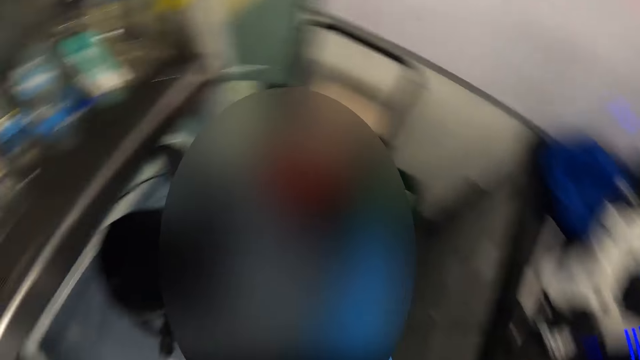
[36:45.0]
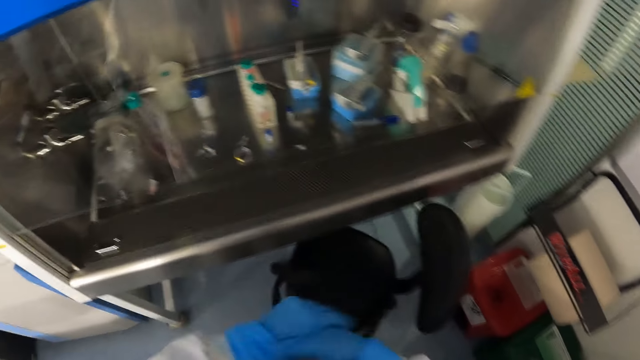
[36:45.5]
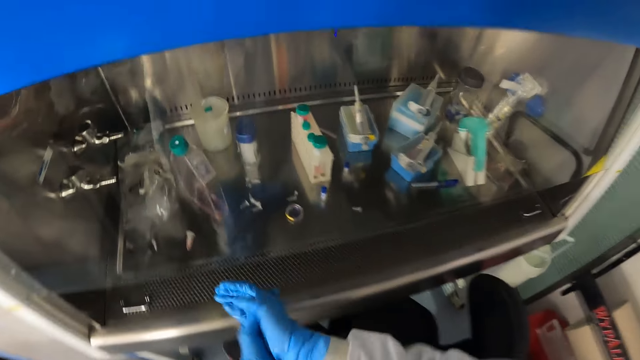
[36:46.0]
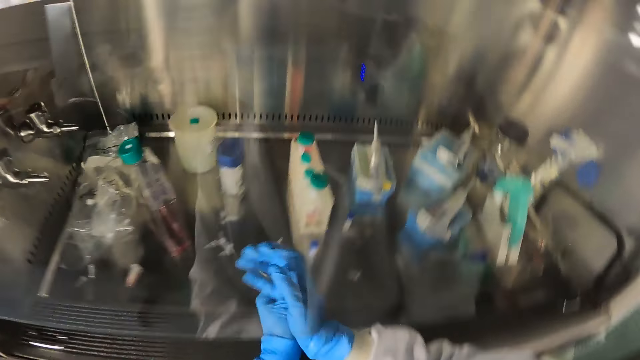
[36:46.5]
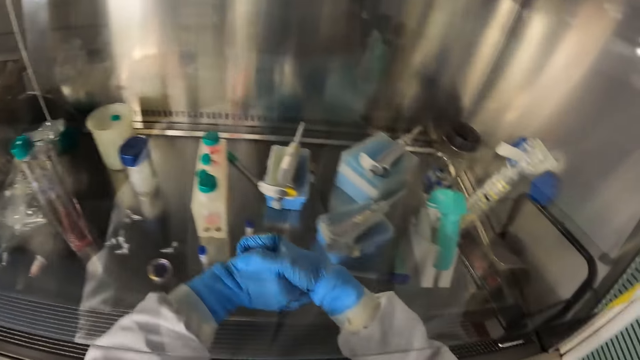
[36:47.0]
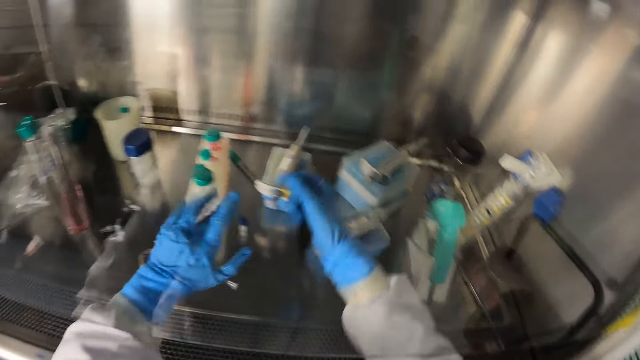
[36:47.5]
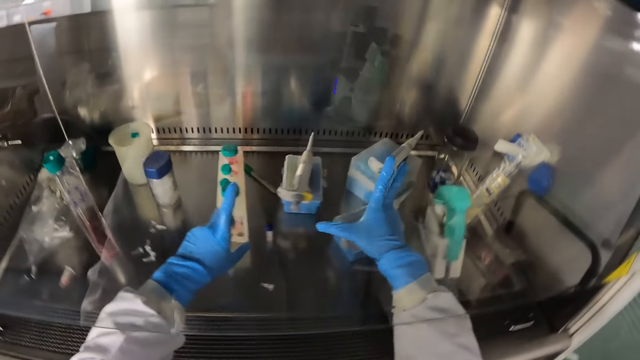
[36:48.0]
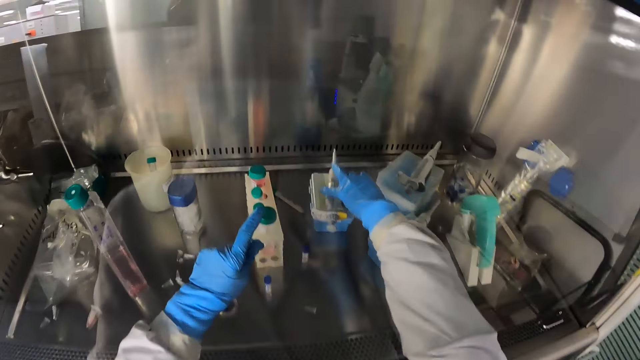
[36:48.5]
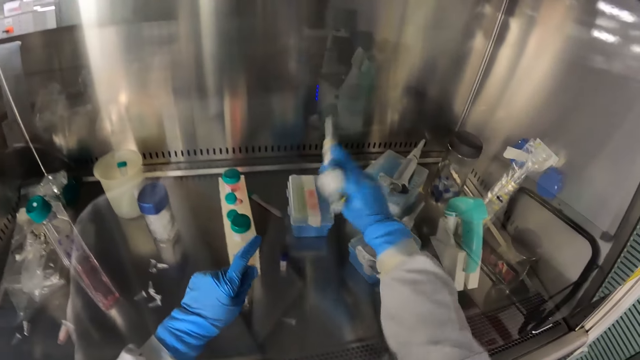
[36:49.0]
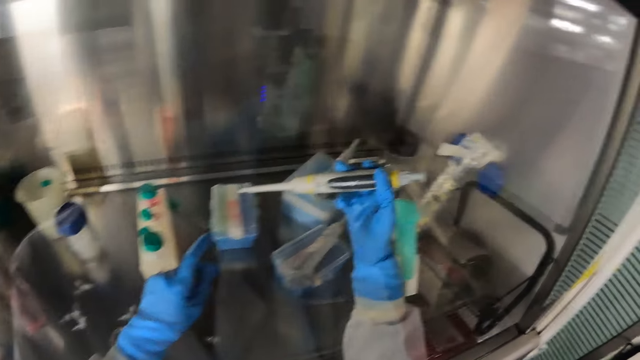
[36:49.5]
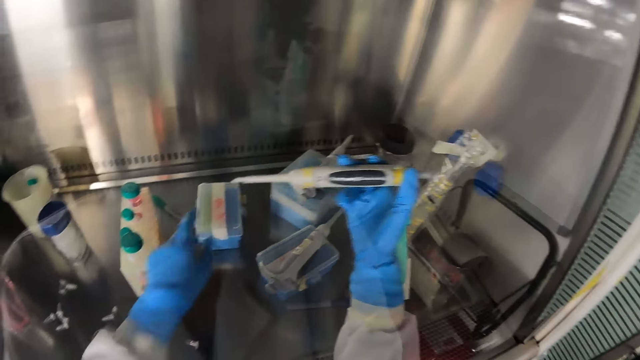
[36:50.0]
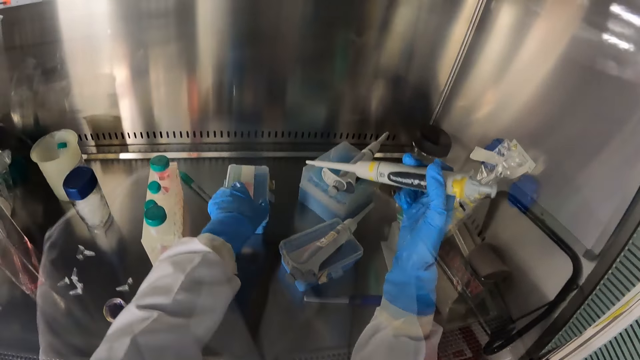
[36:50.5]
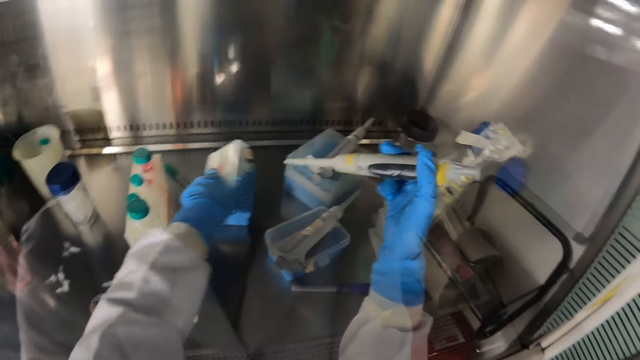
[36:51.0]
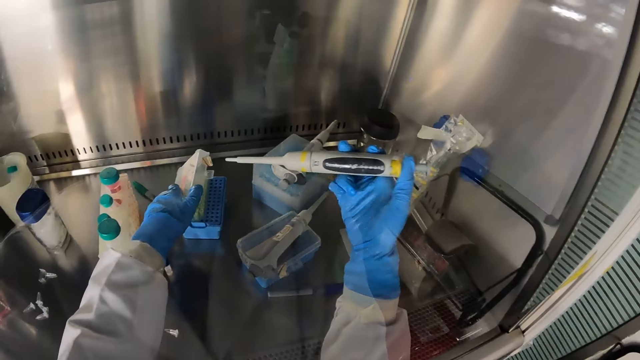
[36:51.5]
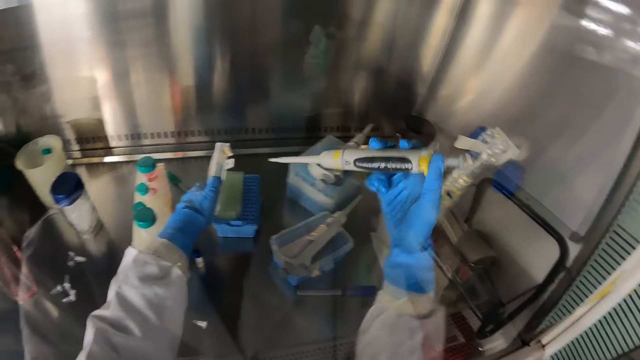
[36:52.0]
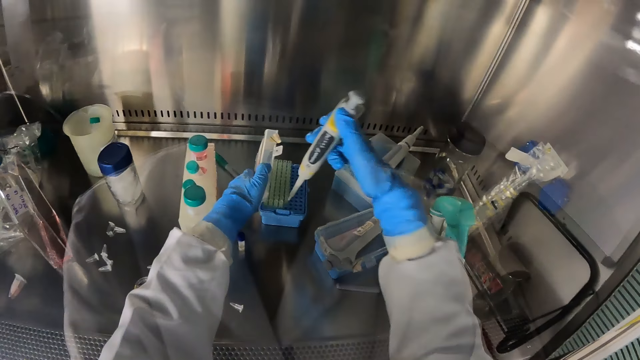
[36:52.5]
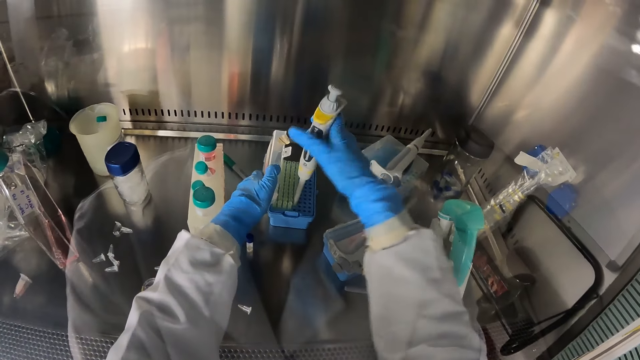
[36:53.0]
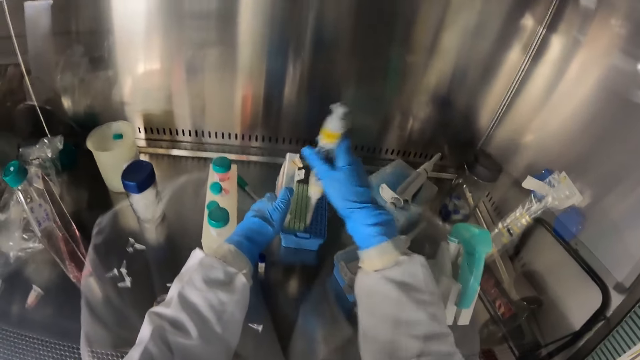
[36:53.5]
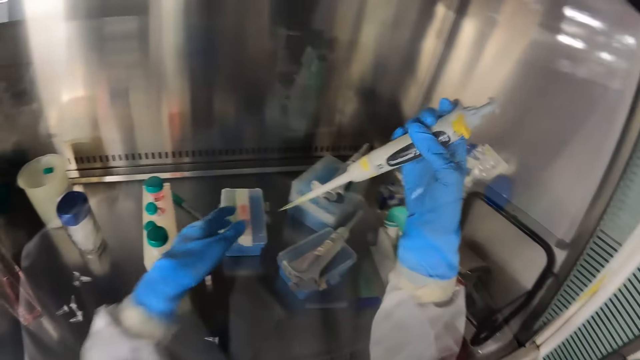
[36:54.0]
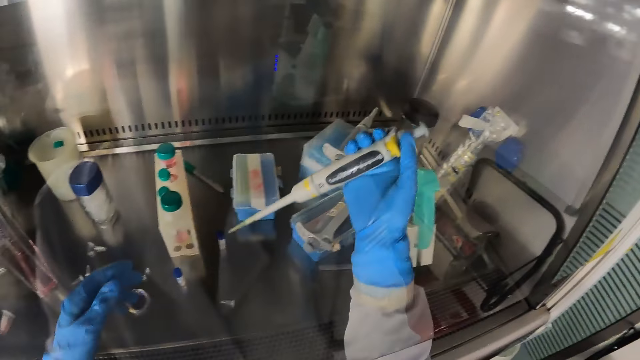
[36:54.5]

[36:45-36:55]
The camera wearer rubs her hands. She picks a micro pipette or syringe on a micro centrifuge tube rack with her right hand. She opens the micro centrifuge tube rack with her left hand. She passes the fluid in the micro pipette into a tube in the rack. She puts the syringe in the plastic box.

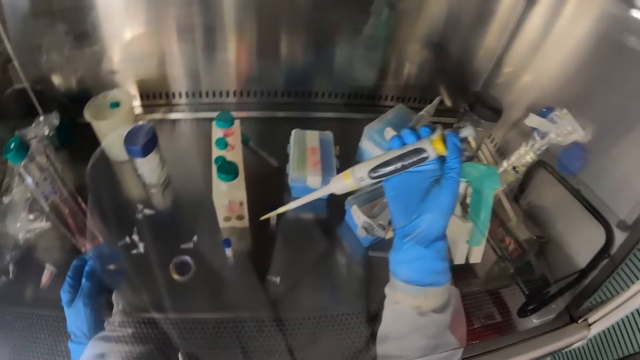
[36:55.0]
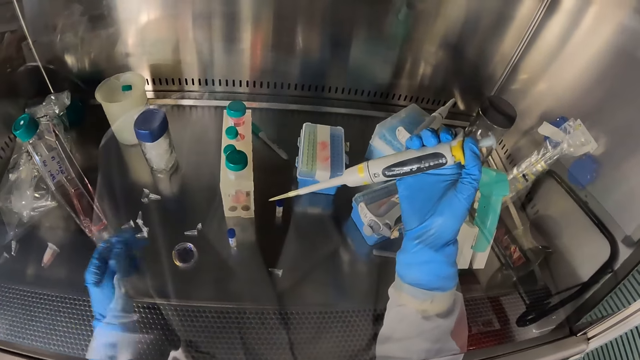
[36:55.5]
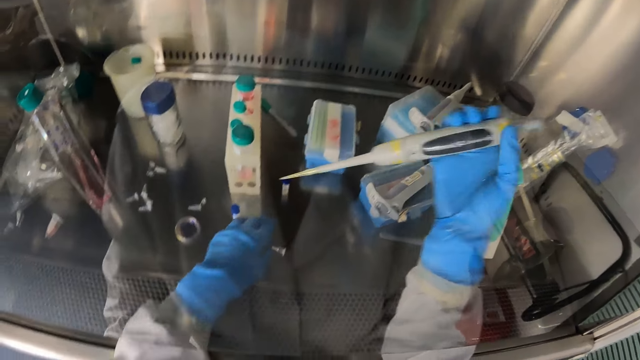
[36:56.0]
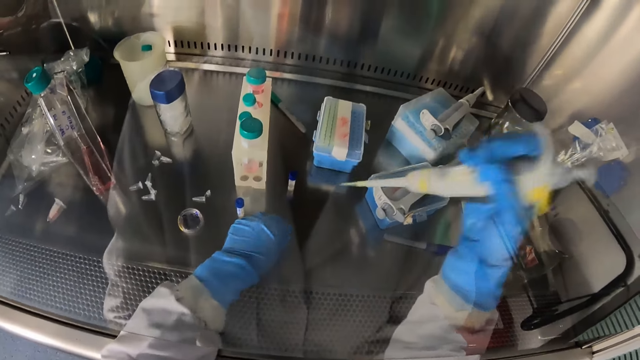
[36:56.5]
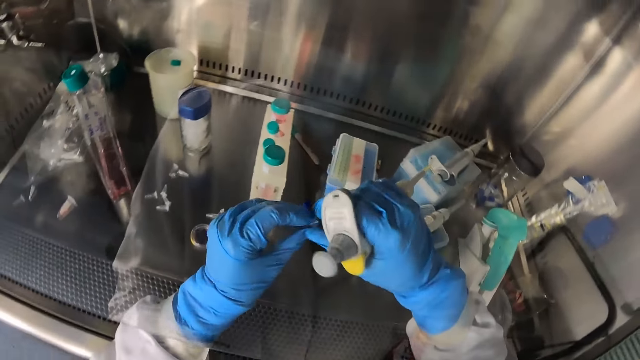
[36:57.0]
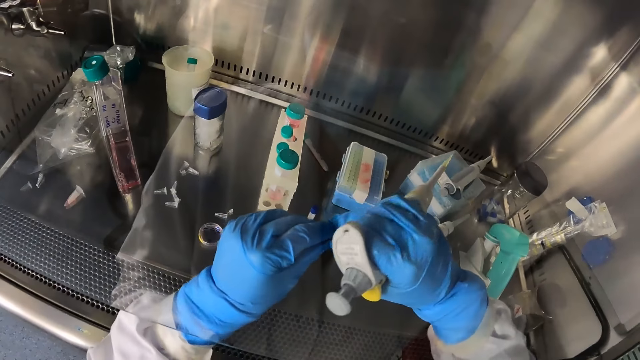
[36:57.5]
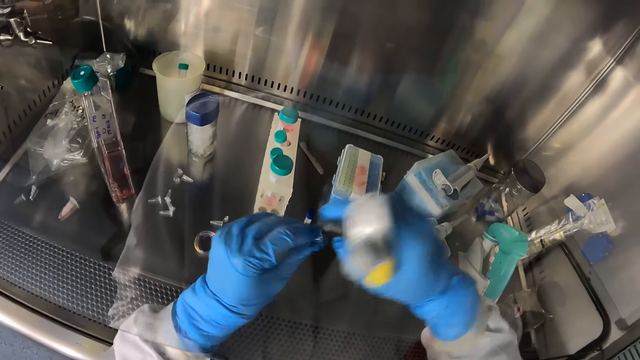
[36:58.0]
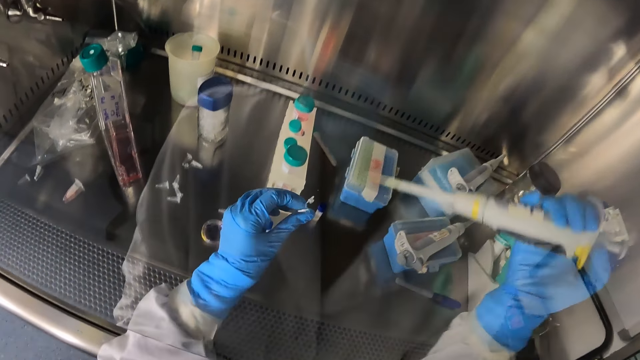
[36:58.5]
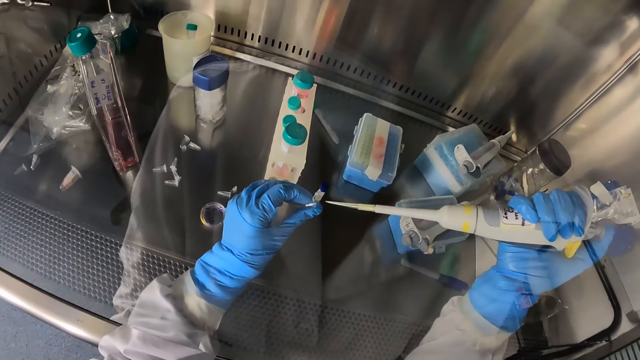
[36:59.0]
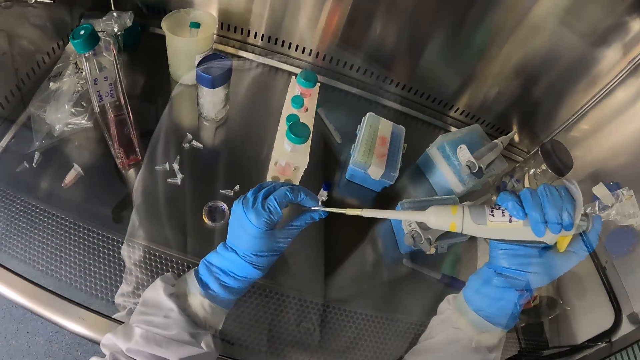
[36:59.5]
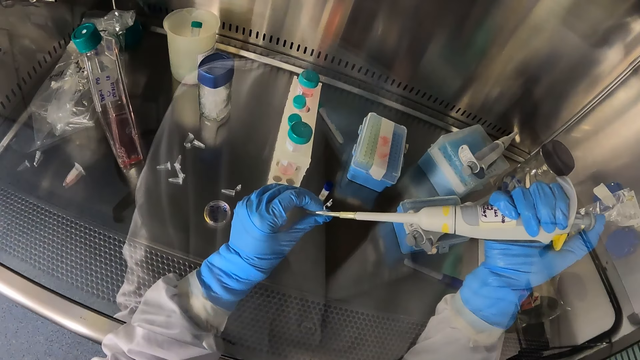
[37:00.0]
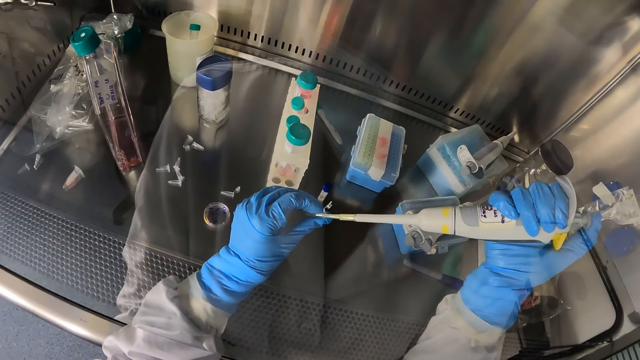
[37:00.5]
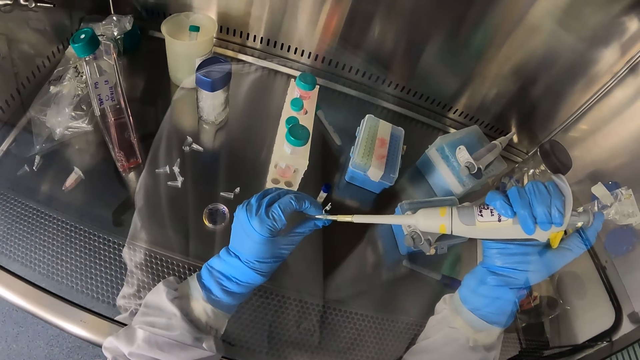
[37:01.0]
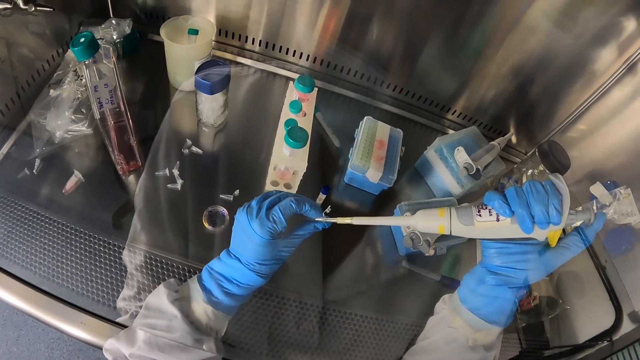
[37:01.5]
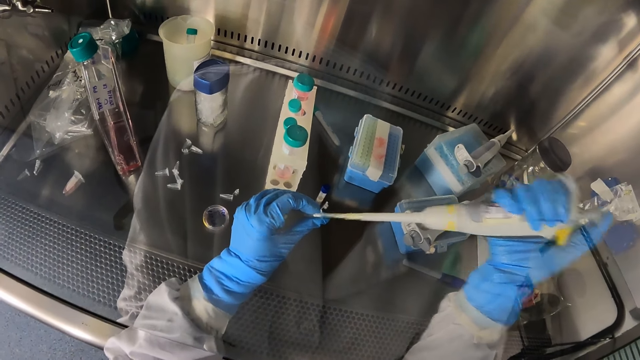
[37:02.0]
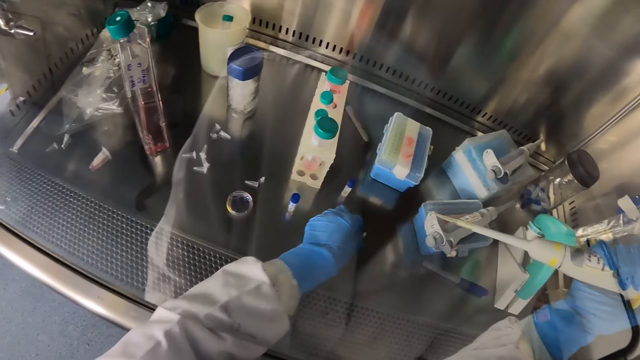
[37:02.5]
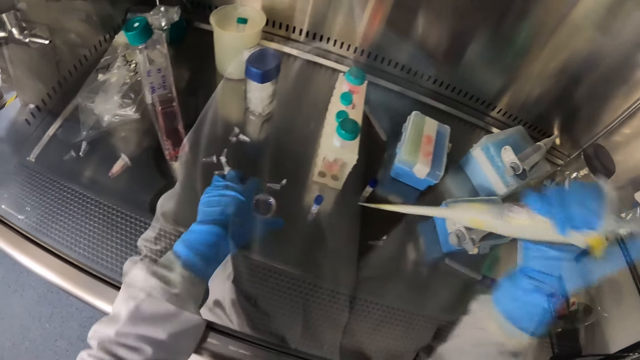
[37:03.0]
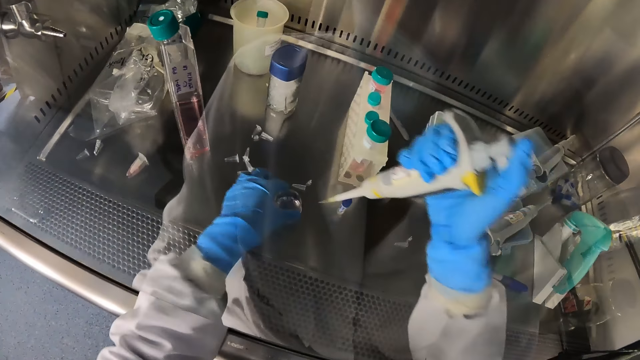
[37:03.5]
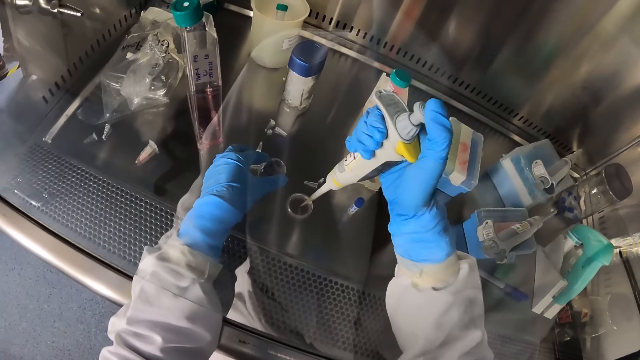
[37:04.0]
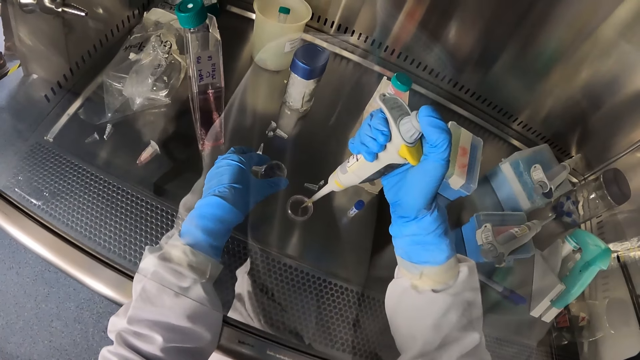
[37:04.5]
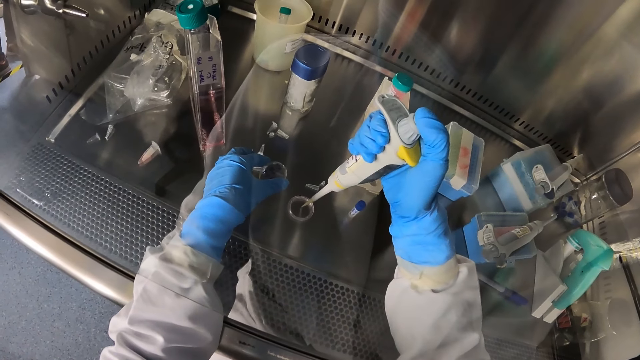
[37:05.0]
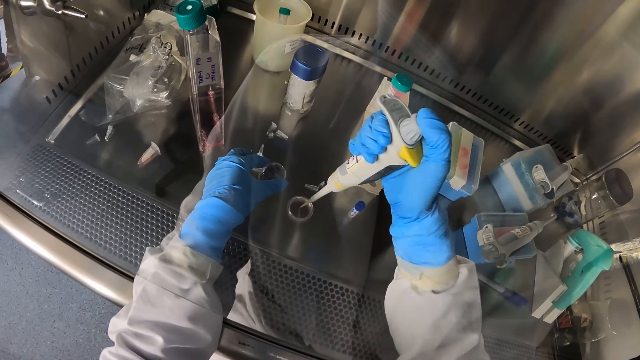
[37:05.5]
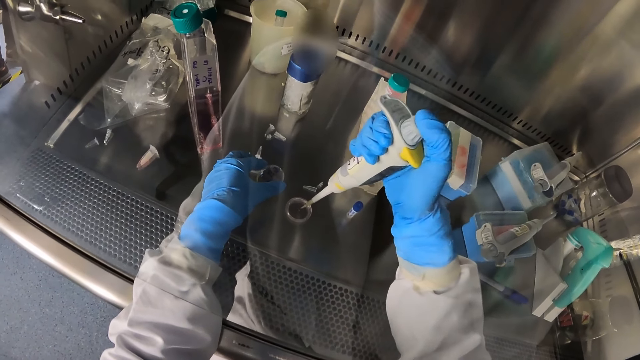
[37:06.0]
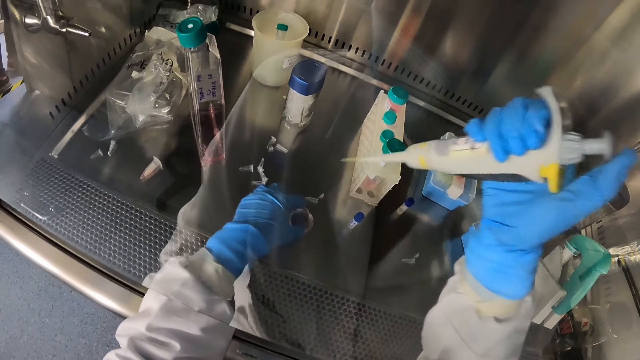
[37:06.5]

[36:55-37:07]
The camera wearer picks a micro tube in the laminar air-flow chamber with her left hand. She opens the micro tube with her hands. She takes some fluid from the micro tube in her left hand with the micro pipette in her right hand. She dips the syringe on something. She drops the micro tube in the laminar air-flow chamber with her left hand. She opens the petri dish with her left hand. She passes the fluid in the micro pipette into the petri dish with her right hand. She covers the petri dish with her left hand.
